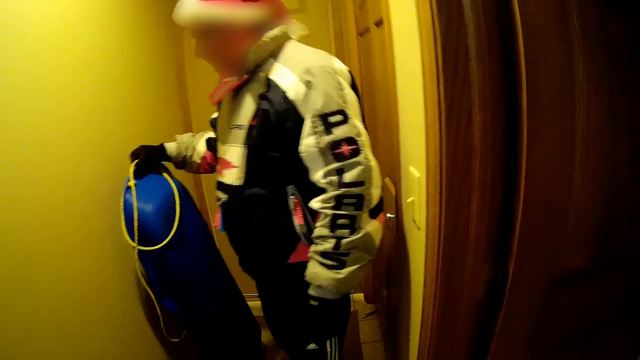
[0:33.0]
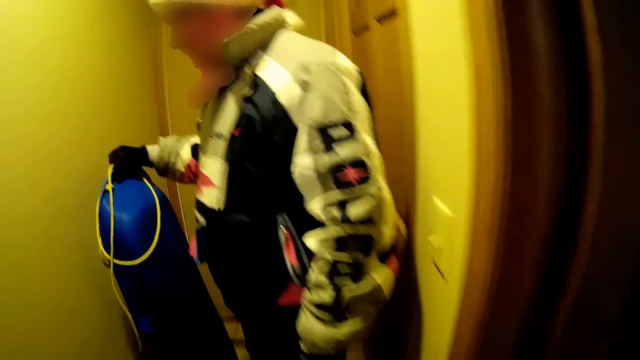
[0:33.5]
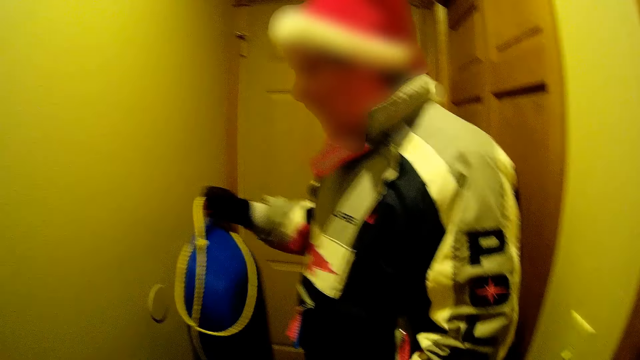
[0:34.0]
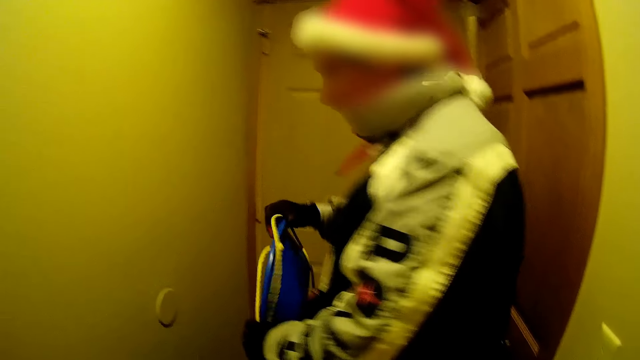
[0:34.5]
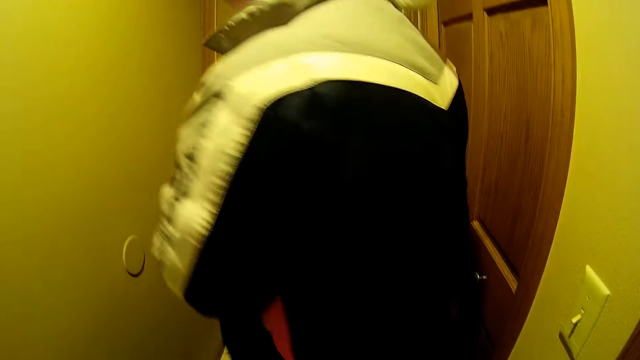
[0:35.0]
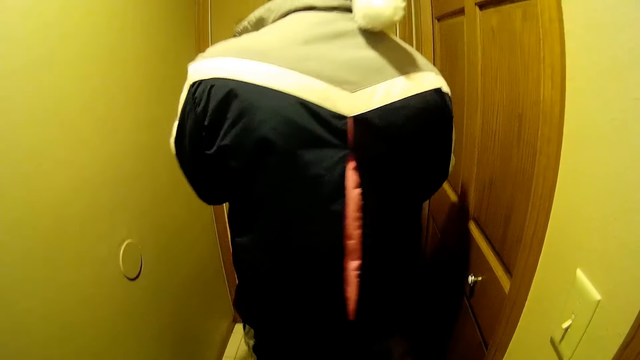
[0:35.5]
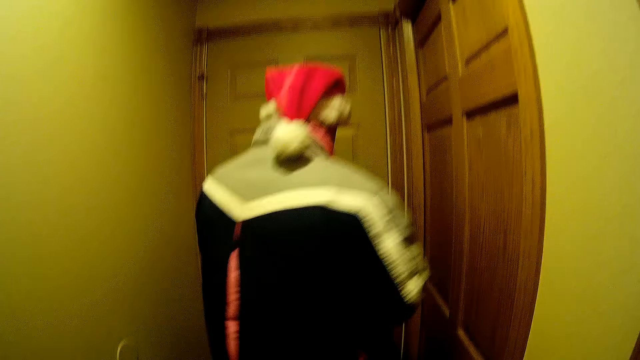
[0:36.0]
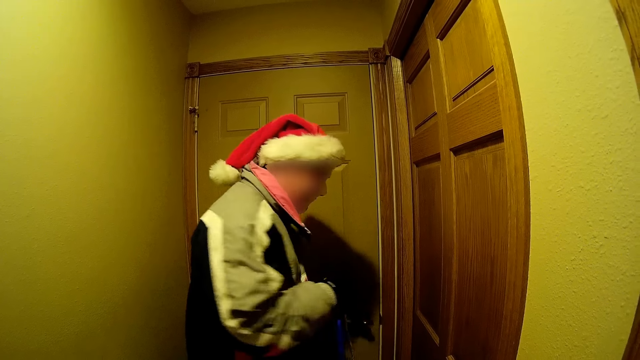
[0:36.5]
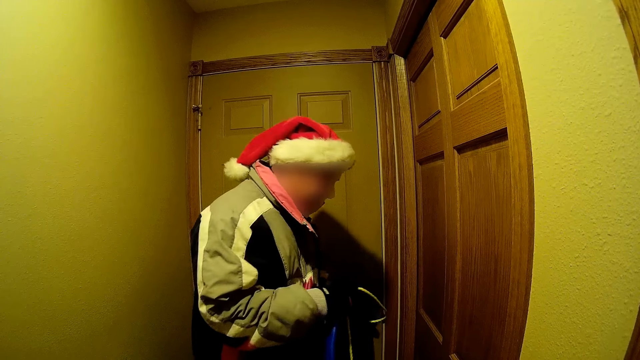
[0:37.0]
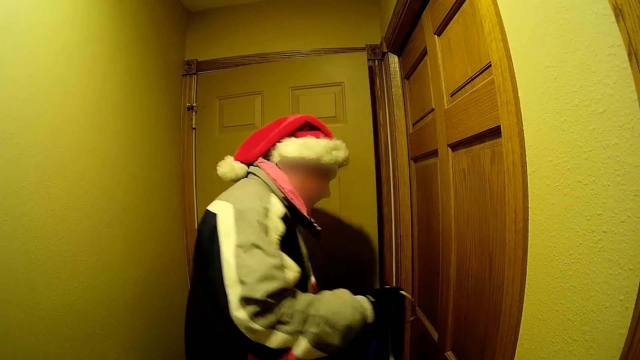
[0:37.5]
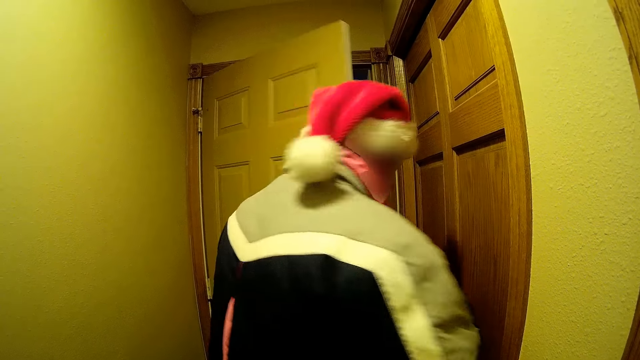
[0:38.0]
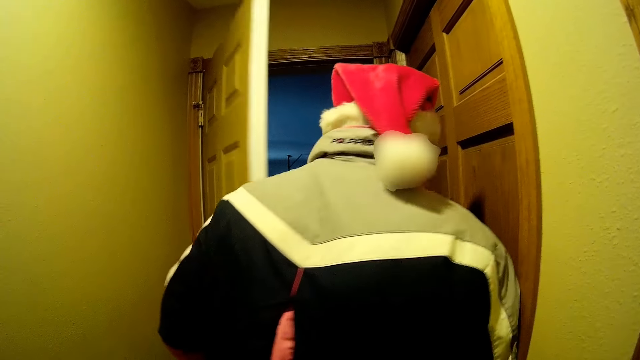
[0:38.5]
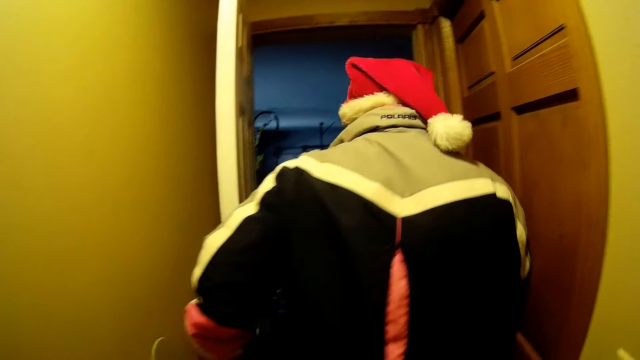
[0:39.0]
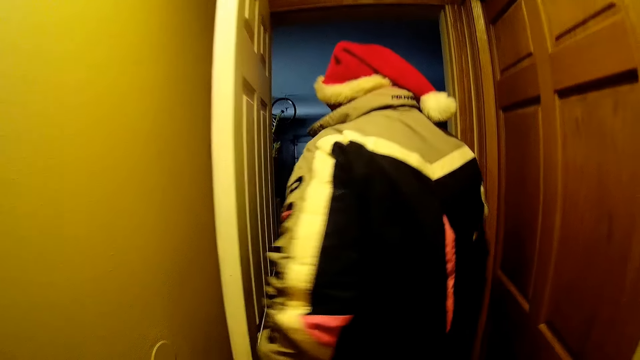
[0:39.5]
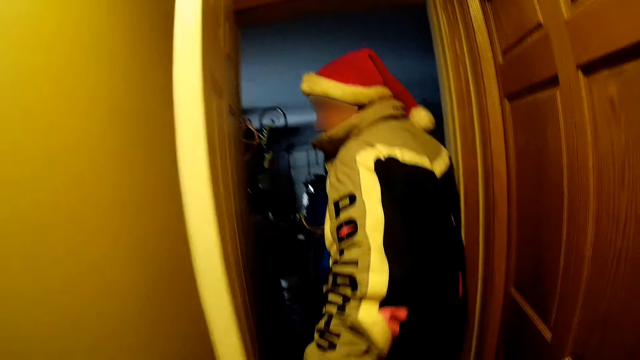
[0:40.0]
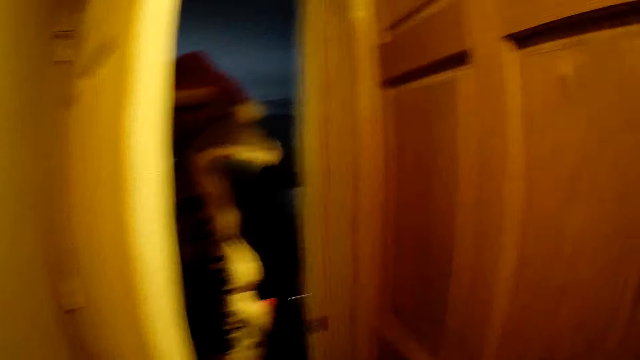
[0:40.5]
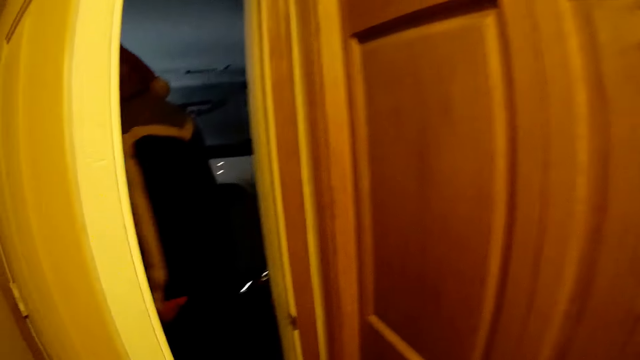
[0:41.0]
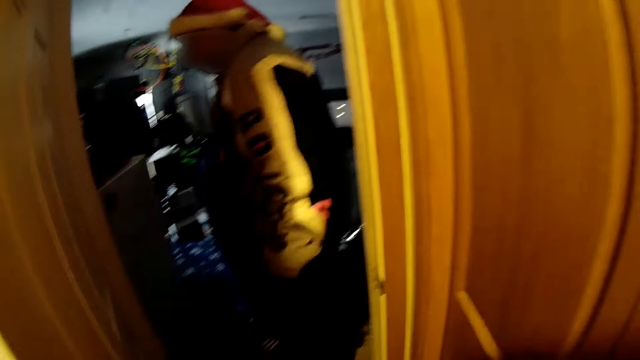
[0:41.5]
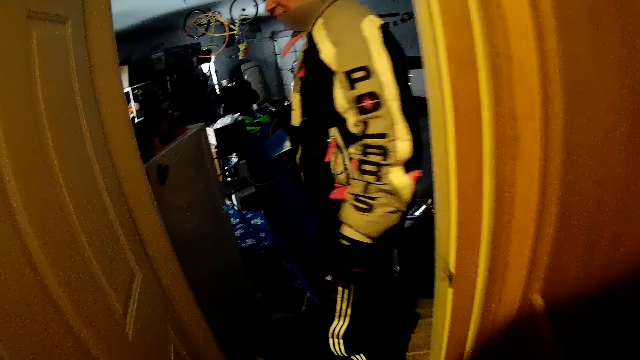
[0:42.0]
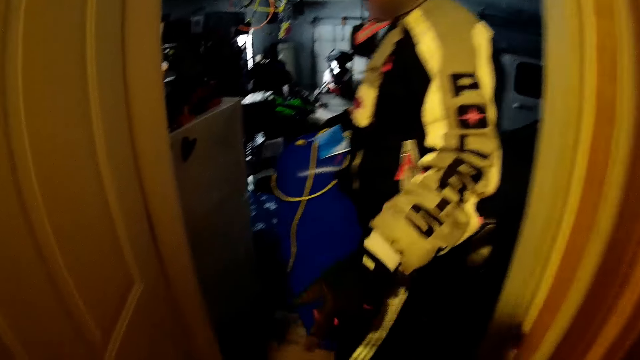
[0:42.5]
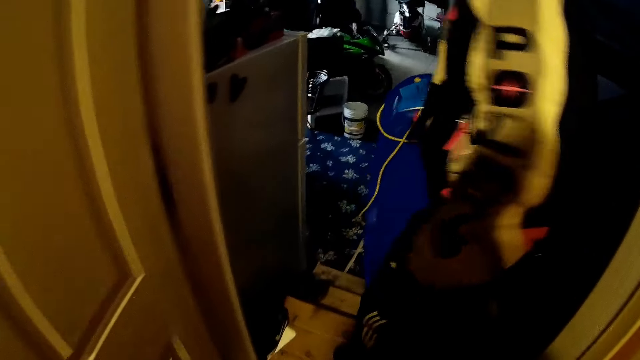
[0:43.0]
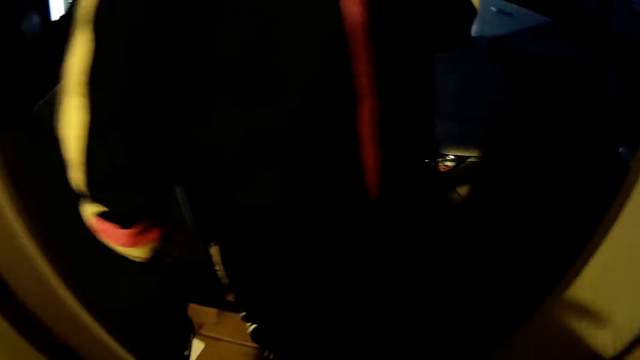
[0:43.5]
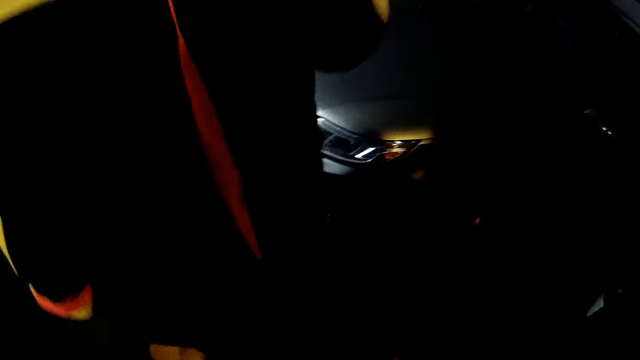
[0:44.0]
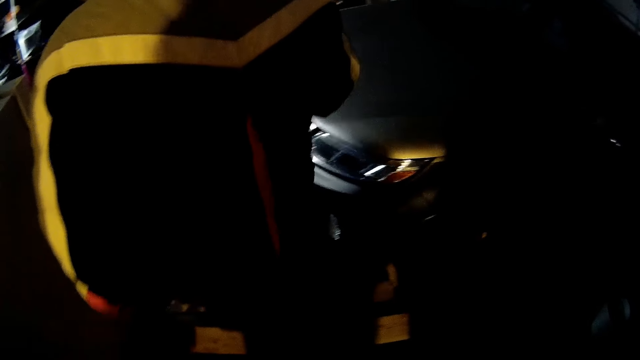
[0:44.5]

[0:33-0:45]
A man carries the board. The man opens the garage door with his right hand. The man walks into the garage. The camera wearer opens the garage door.

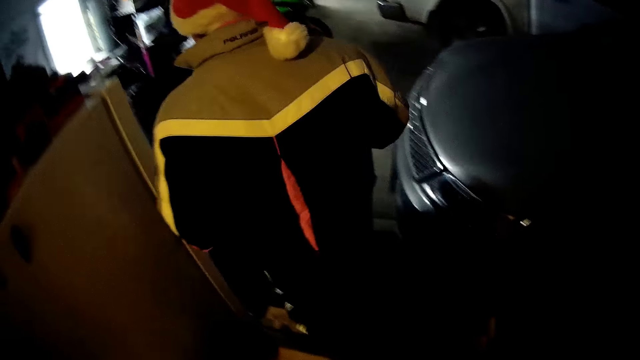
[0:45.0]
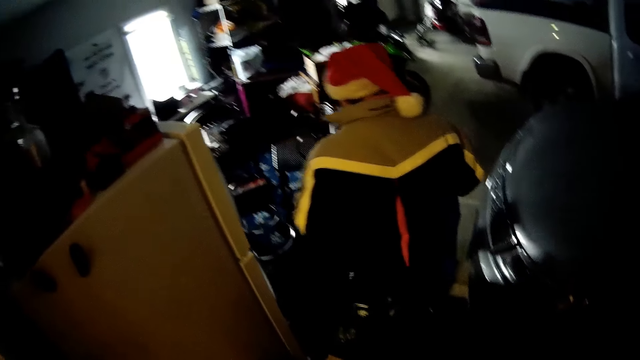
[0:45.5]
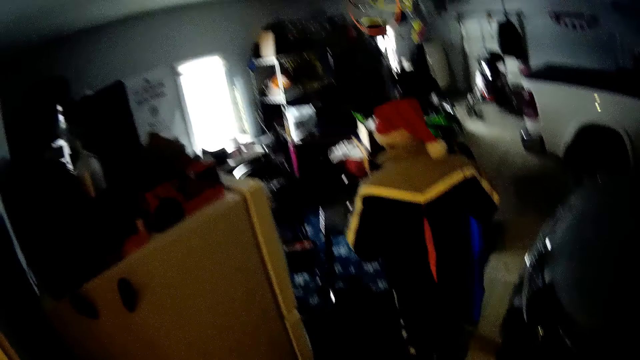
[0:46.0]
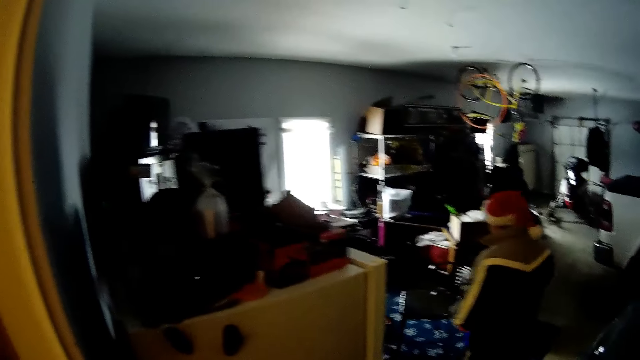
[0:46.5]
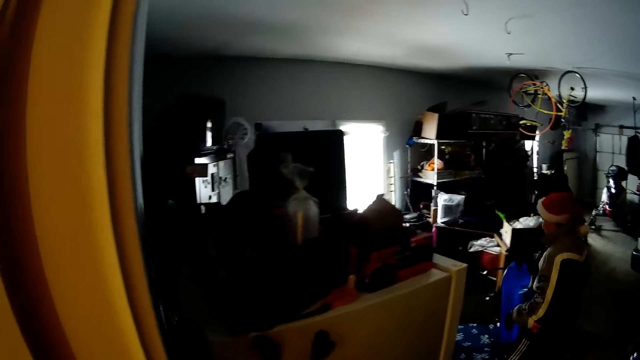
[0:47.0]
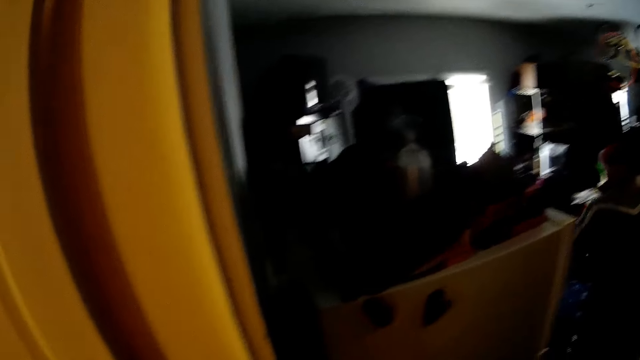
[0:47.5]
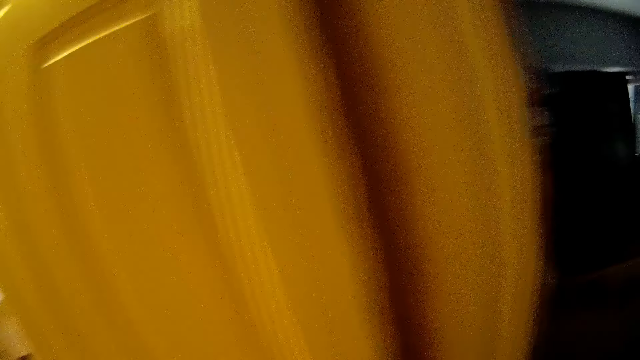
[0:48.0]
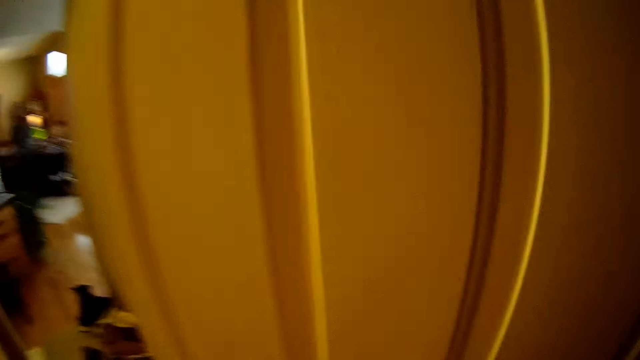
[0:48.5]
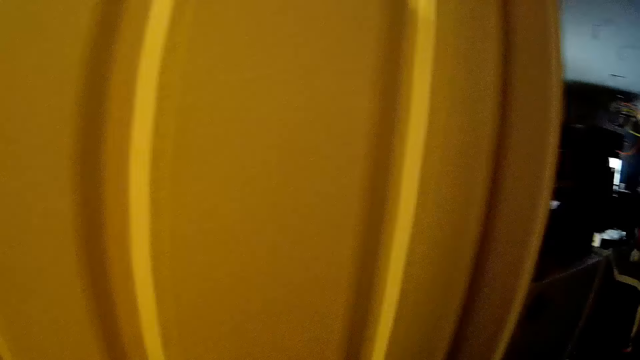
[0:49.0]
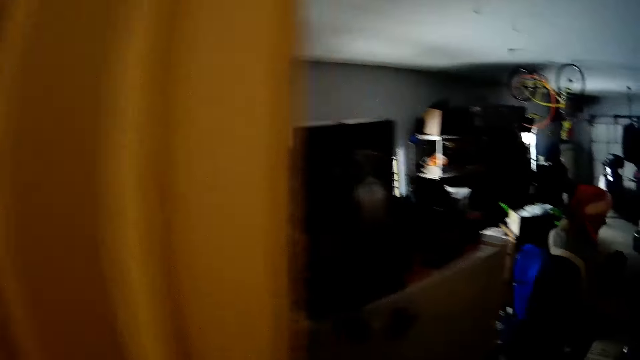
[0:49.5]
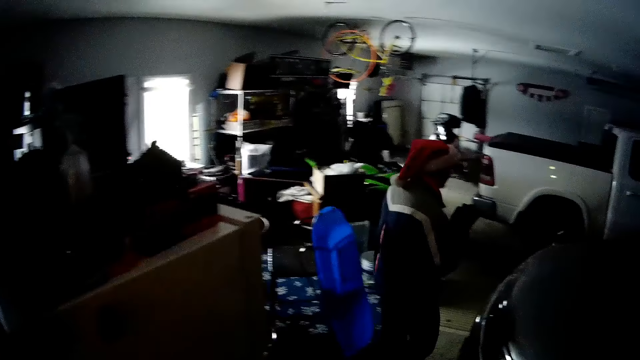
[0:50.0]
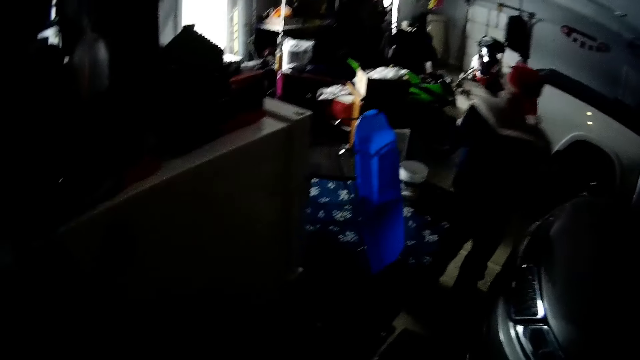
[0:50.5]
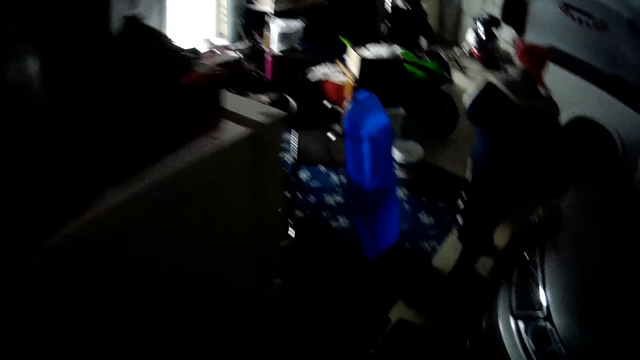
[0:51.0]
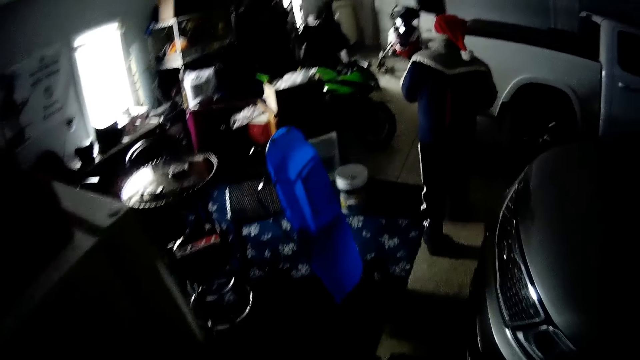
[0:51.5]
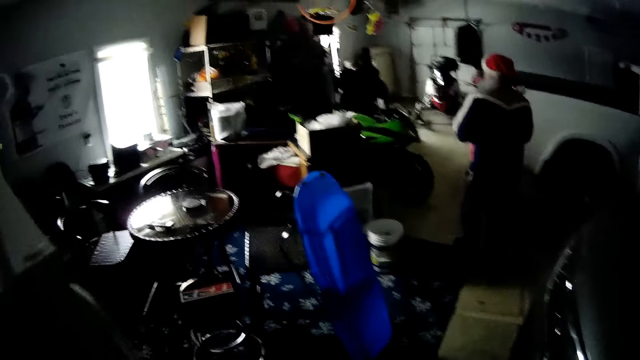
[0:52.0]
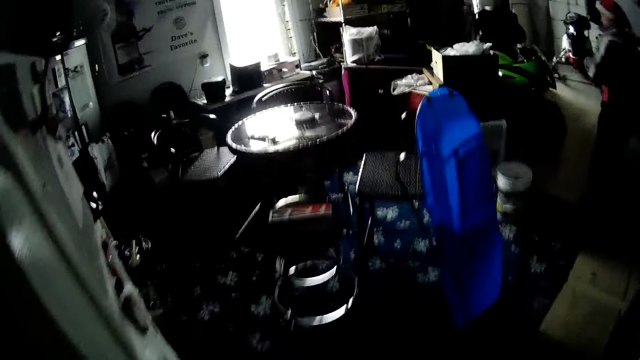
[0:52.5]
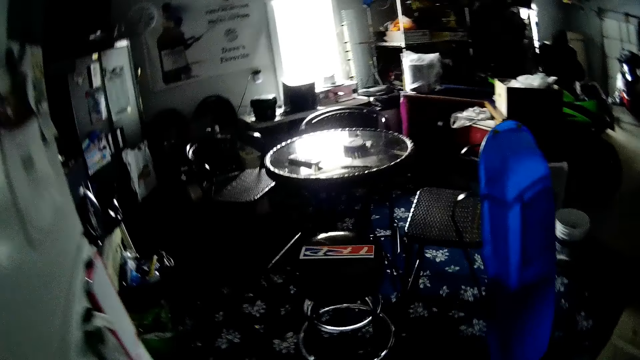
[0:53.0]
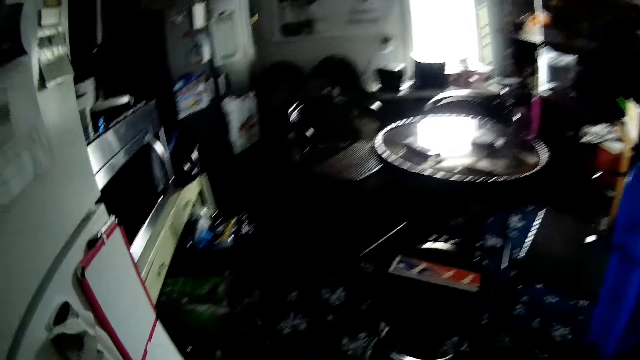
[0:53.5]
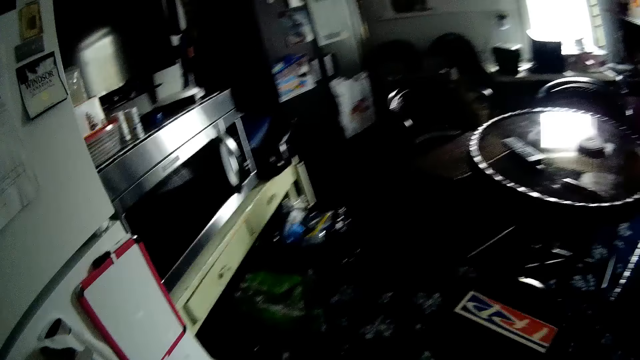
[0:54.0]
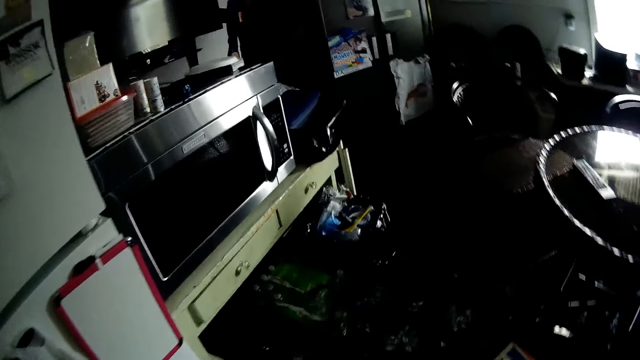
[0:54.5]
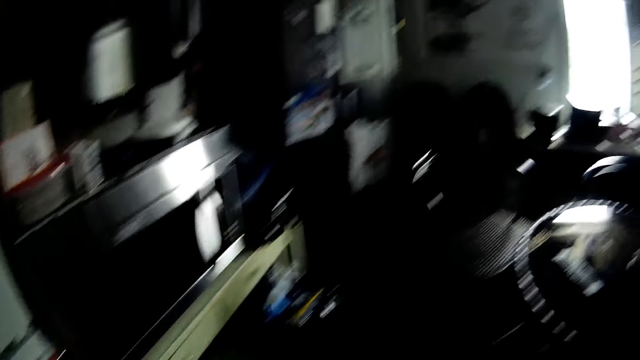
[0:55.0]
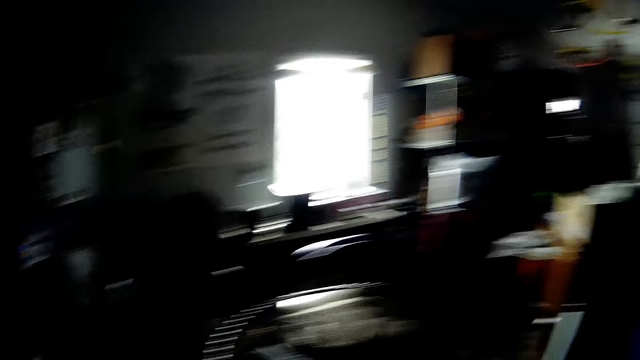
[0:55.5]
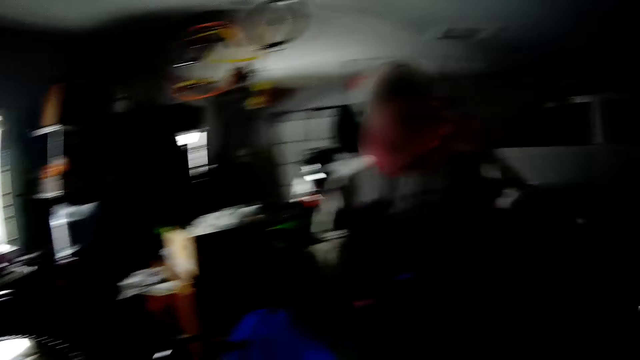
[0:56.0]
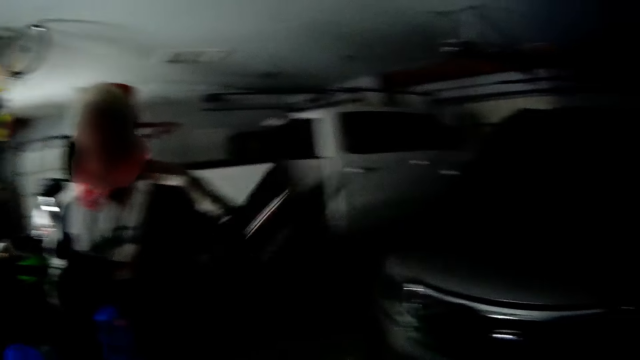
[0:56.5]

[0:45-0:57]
A man drops the board. The camera wearer walks into the garage.
